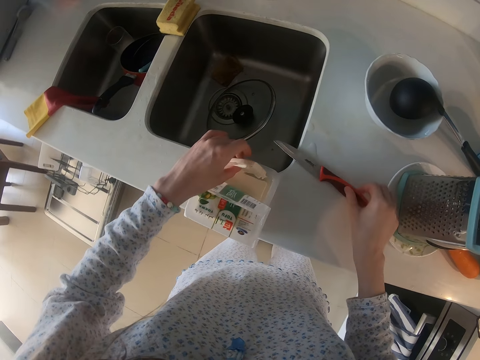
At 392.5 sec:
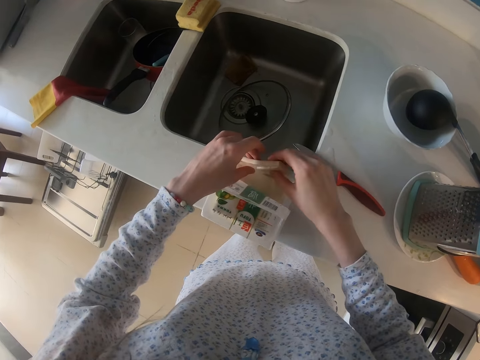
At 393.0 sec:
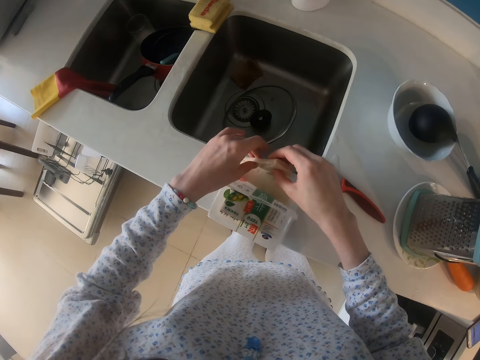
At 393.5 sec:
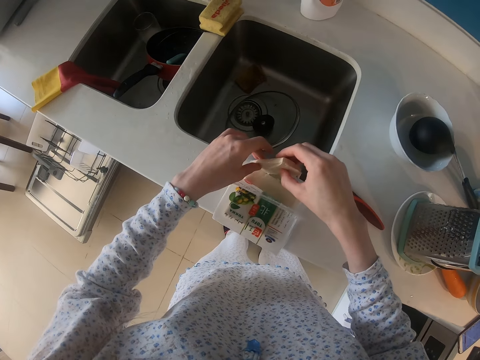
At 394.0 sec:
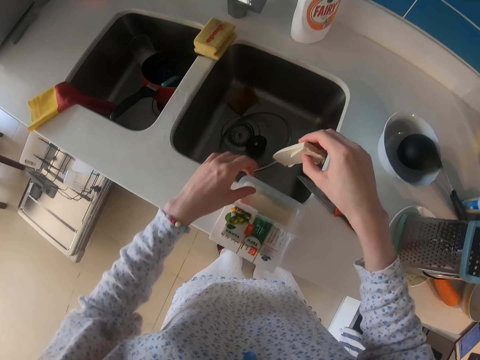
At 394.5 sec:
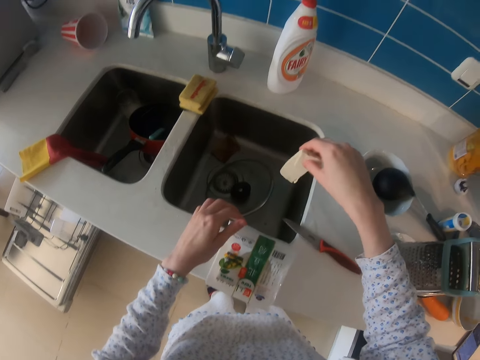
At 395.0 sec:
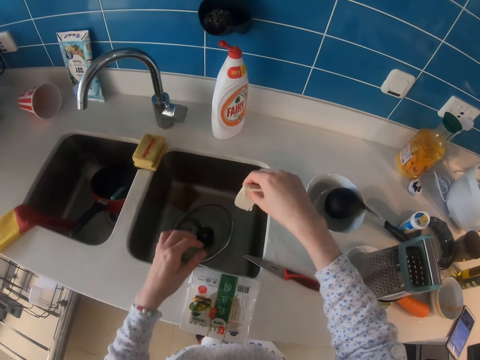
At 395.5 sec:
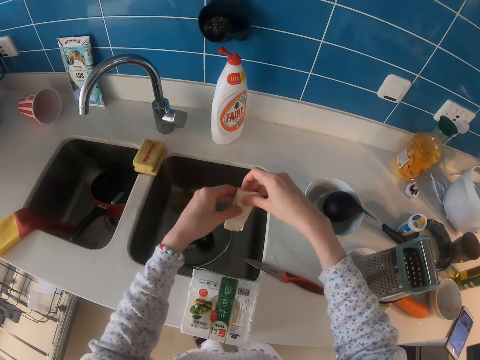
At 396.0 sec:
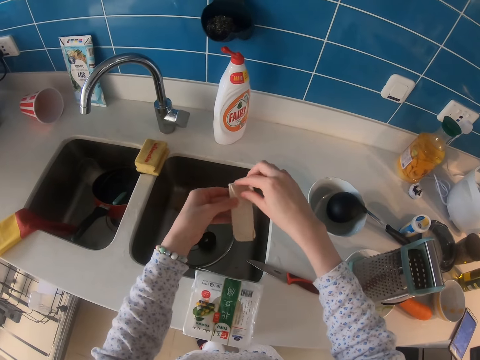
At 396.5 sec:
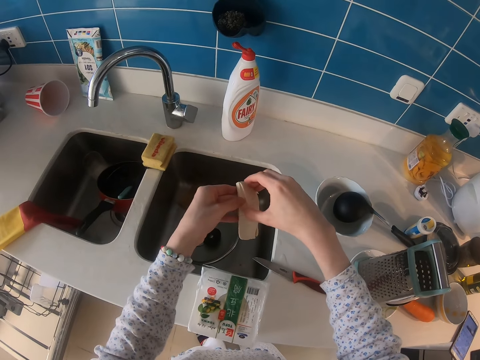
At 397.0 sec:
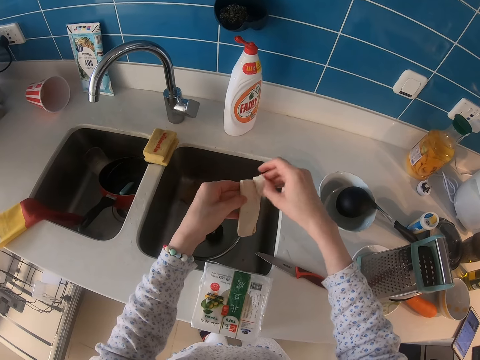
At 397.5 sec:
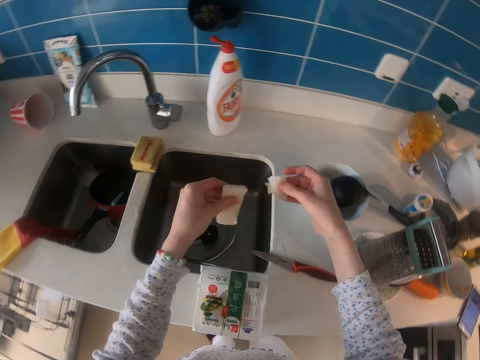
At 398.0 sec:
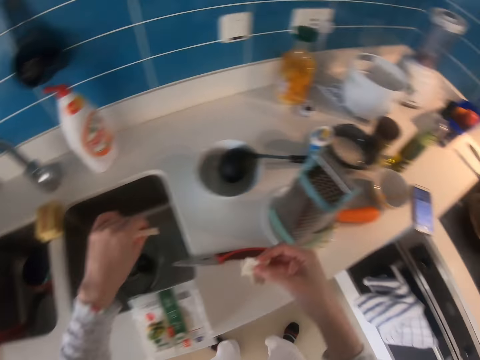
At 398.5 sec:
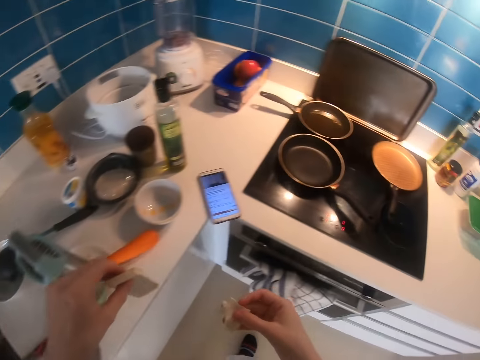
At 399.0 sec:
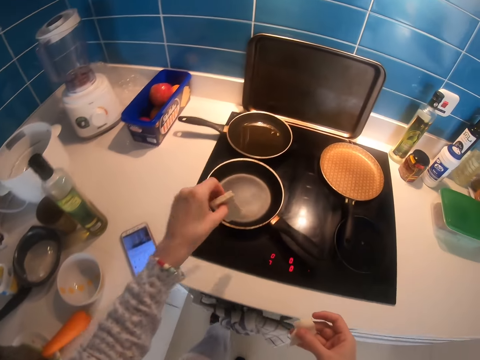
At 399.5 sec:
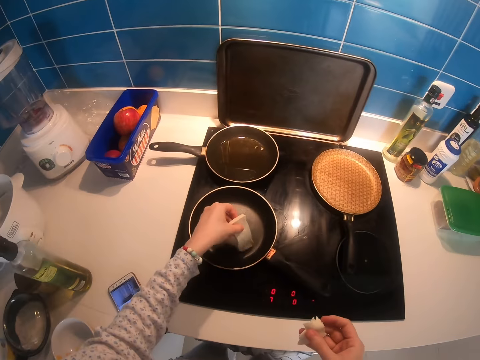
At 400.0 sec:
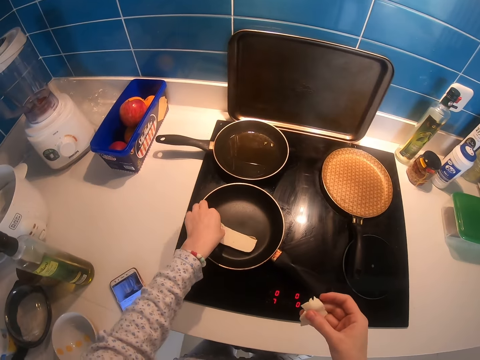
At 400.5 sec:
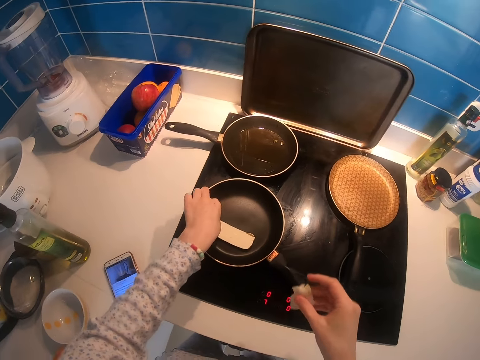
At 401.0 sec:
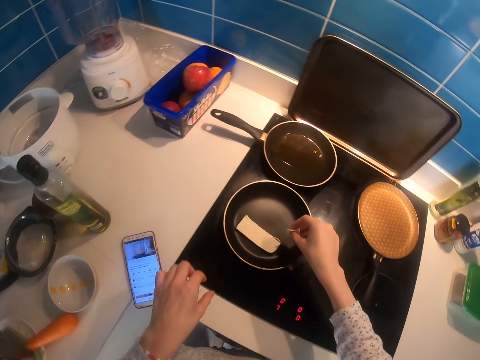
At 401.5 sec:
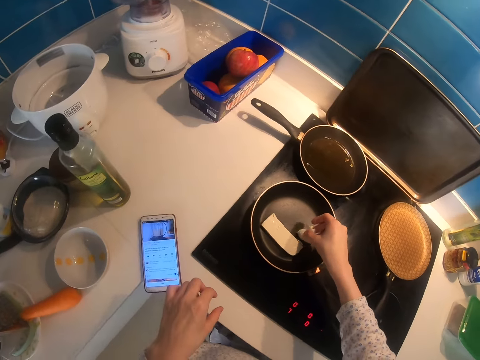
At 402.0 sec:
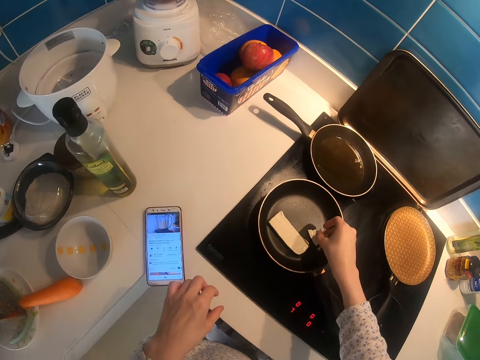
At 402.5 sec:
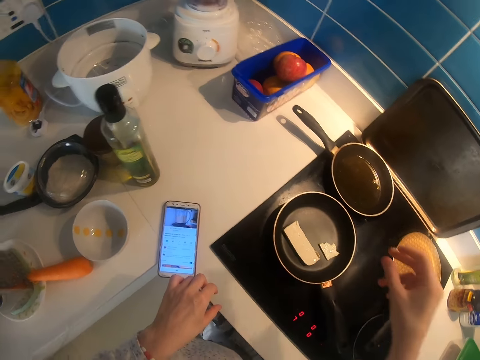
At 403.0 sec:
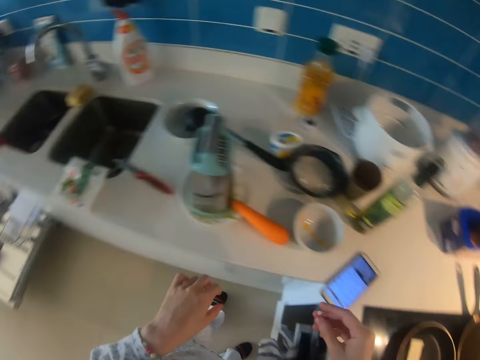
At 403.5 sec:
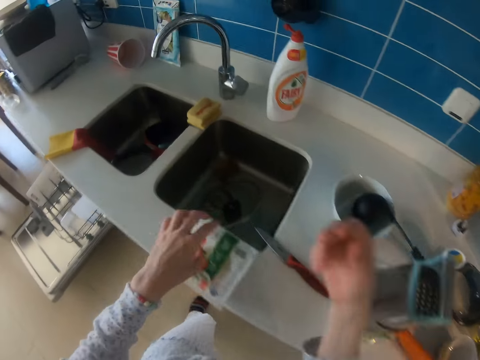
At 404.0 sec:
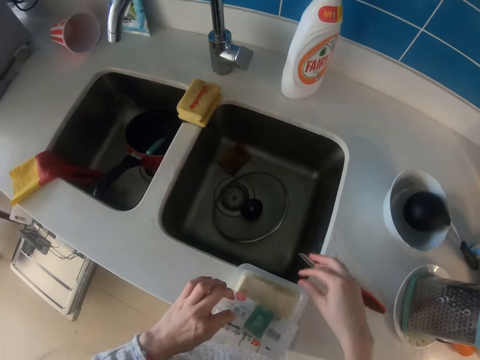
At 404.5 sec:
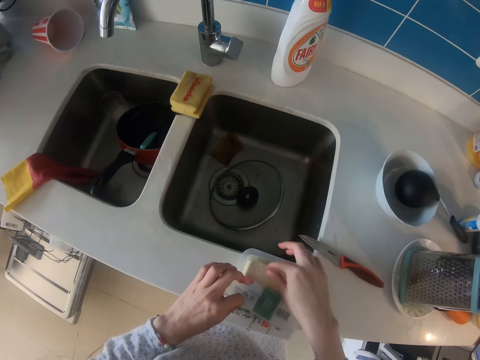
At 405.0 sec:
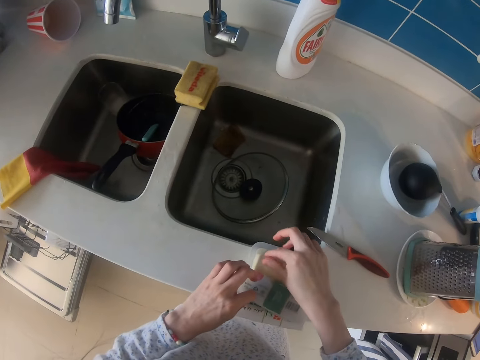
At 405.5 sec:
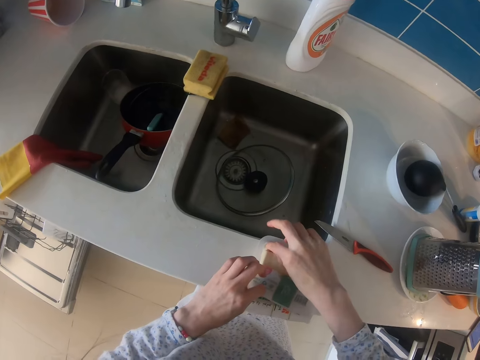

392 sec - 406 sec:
The camera wearer puts the knife down. They pick a piece of cheese with both hands. They shake the piece of cheese. They separate the piece of cheese. They walk. They turn around. They place the piece of cheese in the cooking pan. They shake a hand in the sink. They pull a plastic wrap. They put the hand in the cheese.

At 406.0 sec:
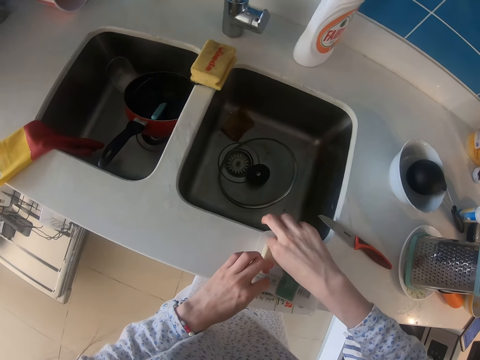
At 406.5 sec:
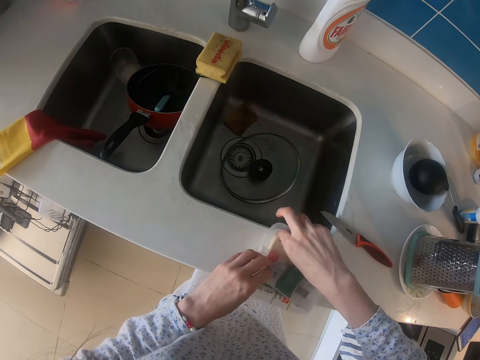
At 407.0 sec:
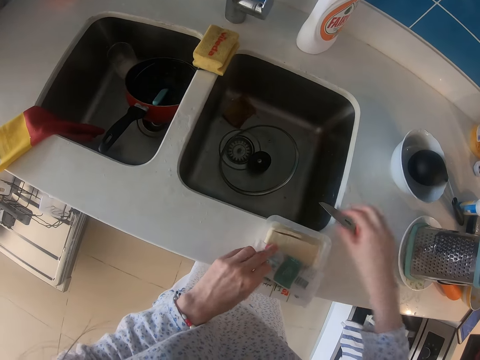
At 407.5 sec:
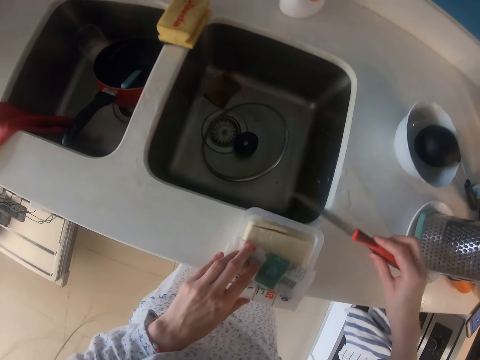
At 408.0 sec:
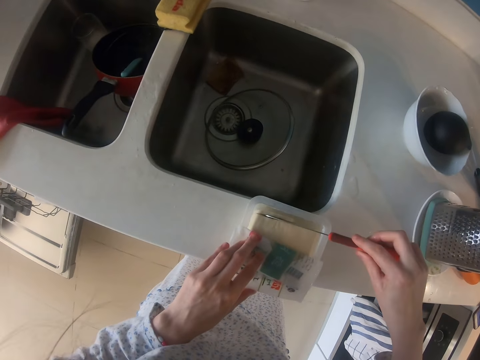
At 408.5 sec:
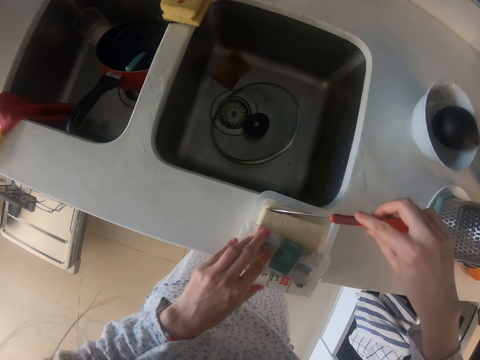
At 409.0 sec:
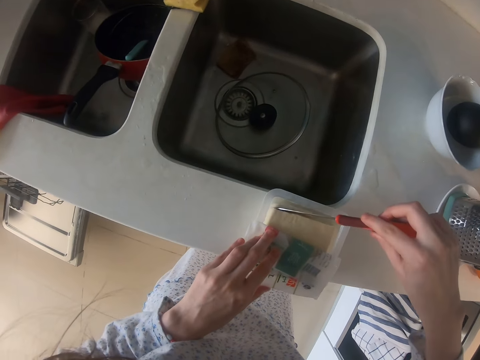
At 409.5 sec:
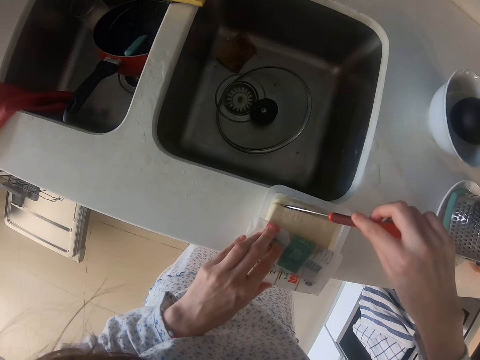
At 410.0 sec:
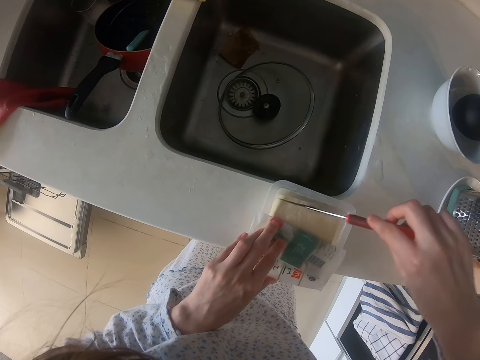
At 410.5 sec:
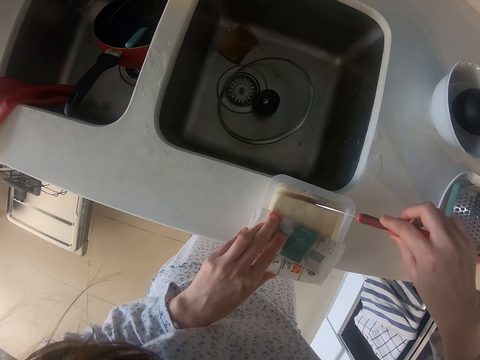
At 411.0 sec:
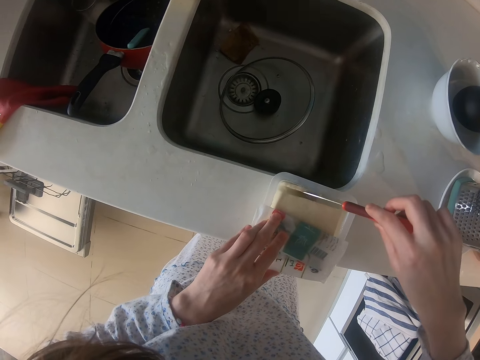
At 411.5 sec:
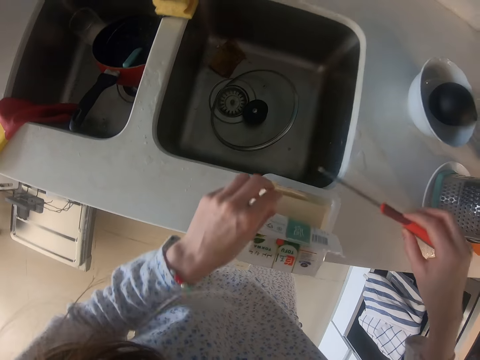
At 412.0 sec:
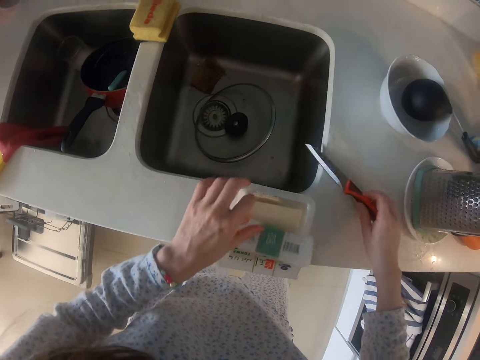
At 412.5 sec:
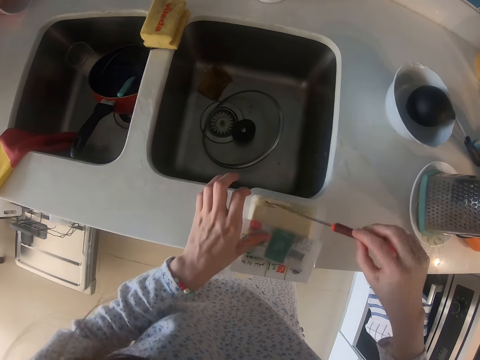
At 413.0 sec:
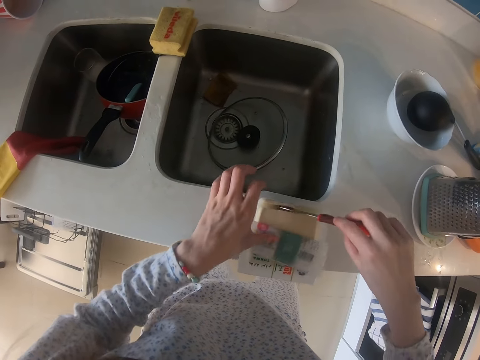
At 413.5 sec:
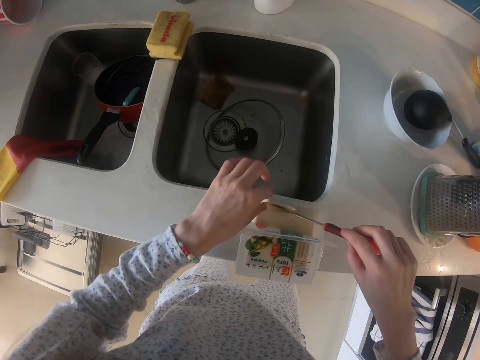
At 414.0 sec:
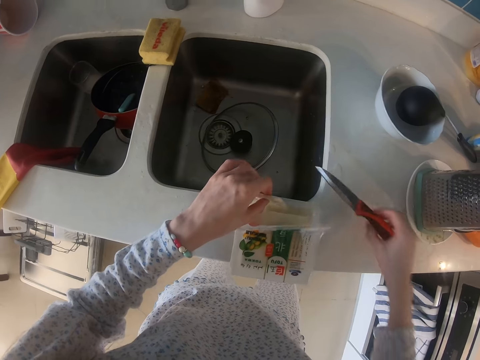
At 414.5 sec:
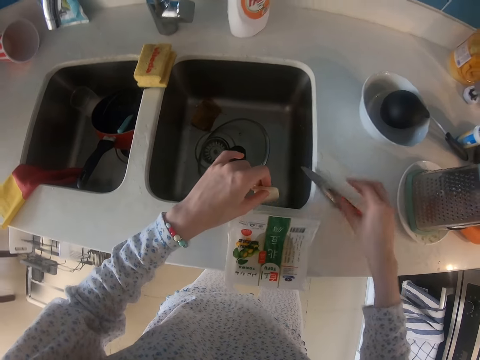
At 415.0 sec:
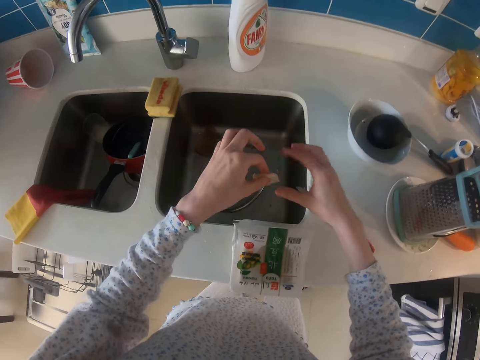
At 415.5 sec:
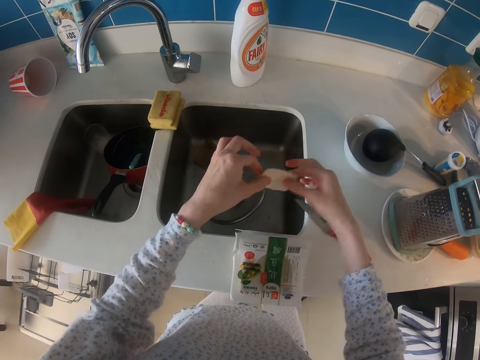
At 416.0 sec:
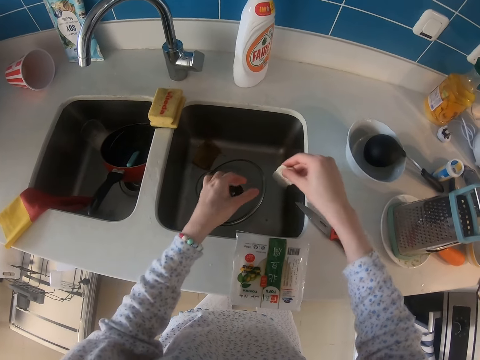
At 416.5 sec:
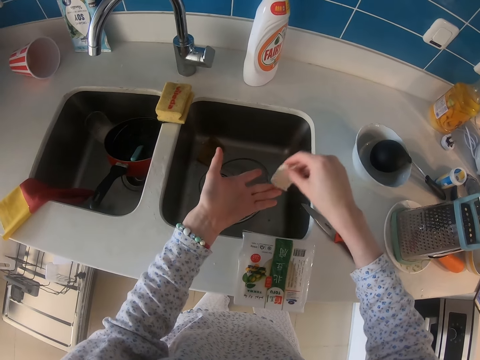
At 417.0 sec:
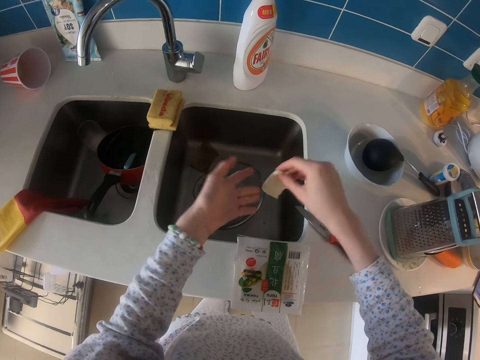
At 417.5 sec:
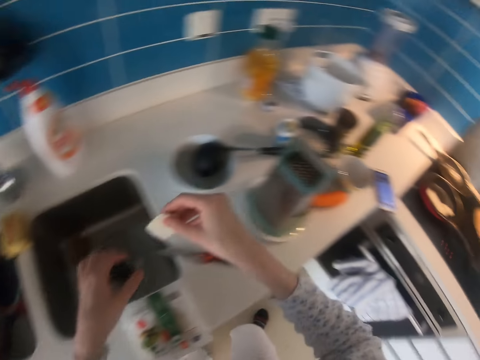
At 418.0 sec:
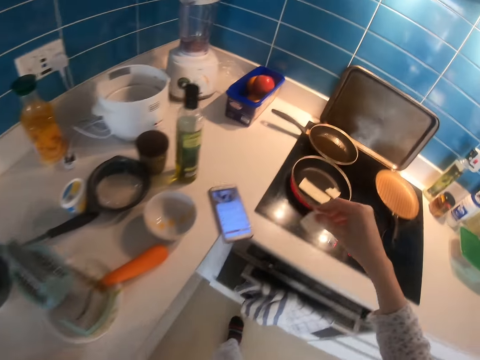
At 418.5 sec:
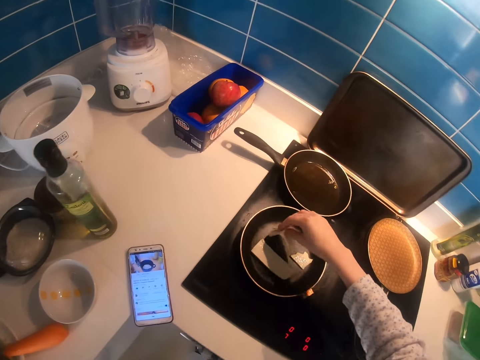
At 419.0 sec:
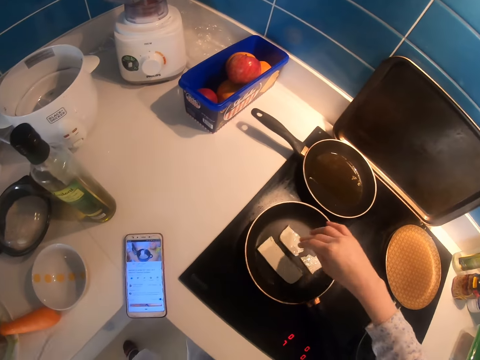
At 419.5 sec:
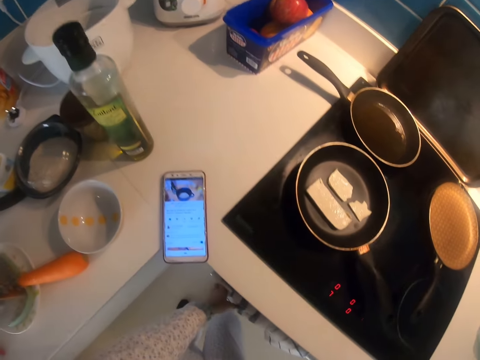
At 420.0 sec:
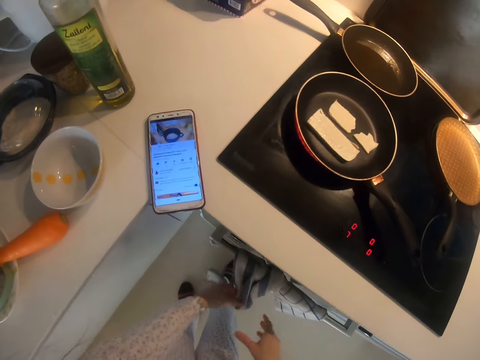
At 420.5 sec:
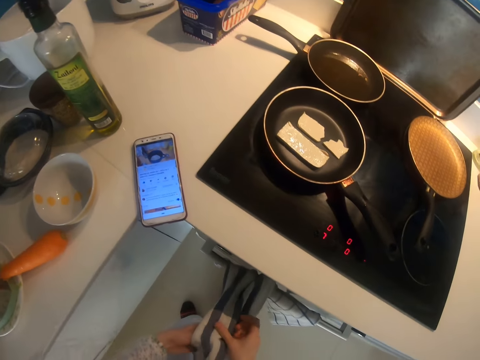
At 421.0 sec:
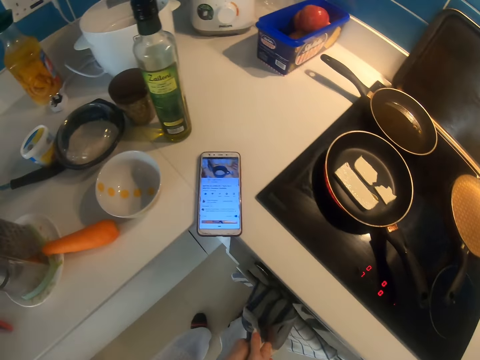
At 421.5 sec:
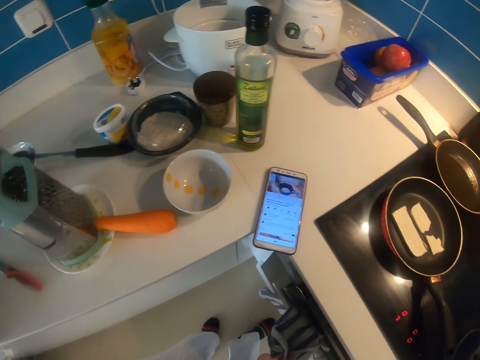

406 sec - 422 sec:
The camera wearer pulls a slice of butter. She picks up a knife. She cuts the butter or cheese with the knife. She puts the knife down. She lifts up the knife. She cuts the cheese. She puts the knife down. She picks a slice of butter. She shakes the piece of cheese. She holds the butter with her other hand. She puts the piece of cheese in the pan. She wipes her hands with a cloth.
